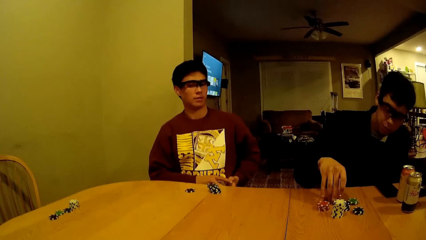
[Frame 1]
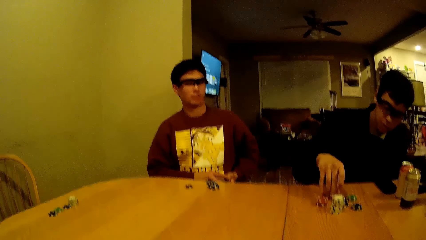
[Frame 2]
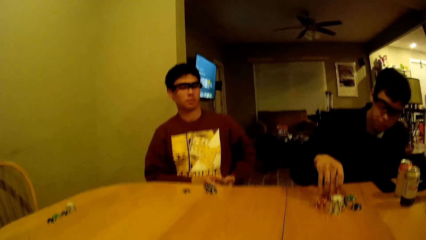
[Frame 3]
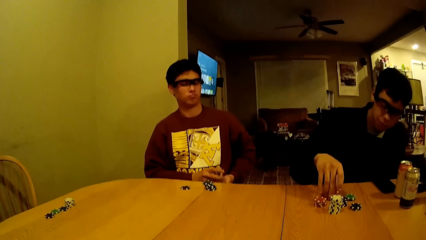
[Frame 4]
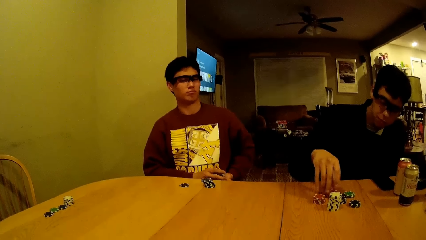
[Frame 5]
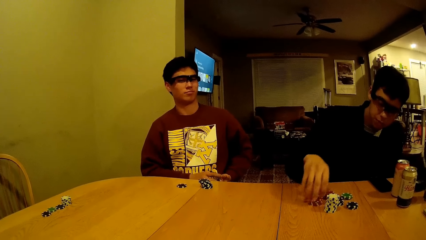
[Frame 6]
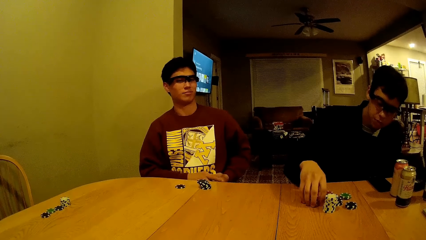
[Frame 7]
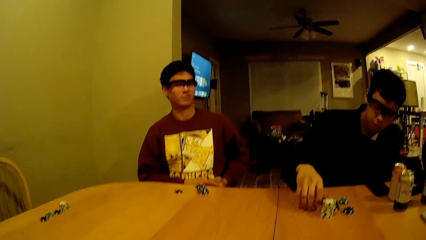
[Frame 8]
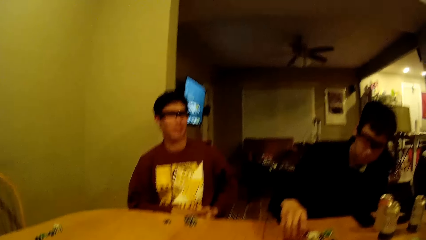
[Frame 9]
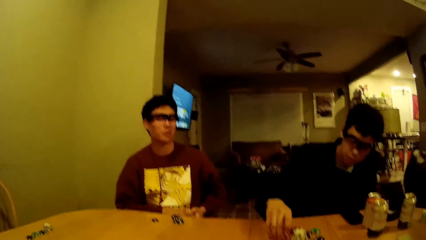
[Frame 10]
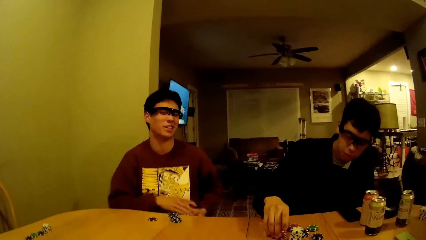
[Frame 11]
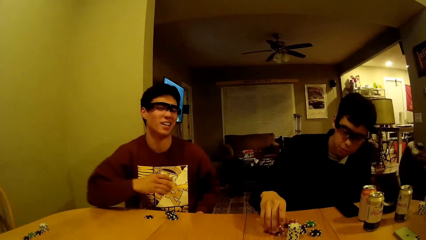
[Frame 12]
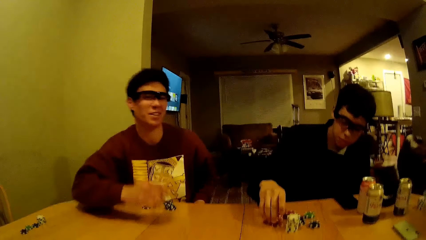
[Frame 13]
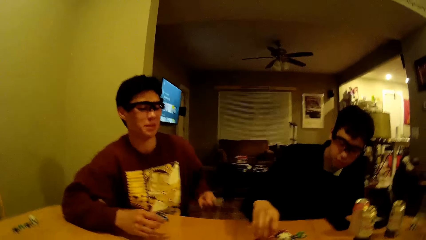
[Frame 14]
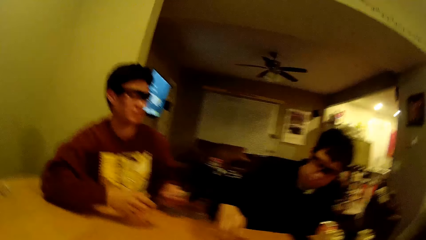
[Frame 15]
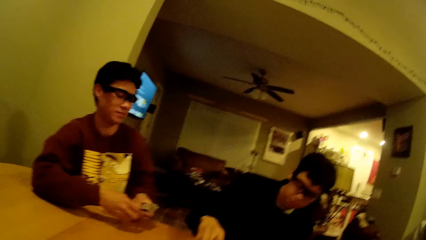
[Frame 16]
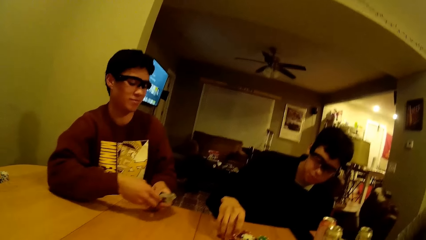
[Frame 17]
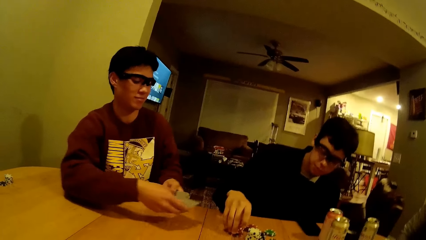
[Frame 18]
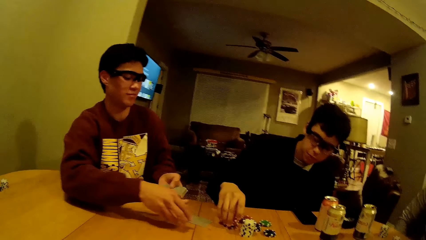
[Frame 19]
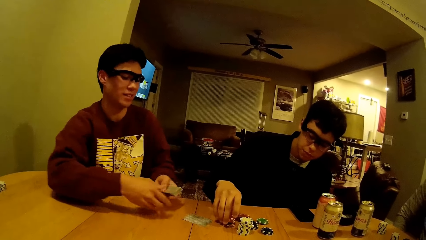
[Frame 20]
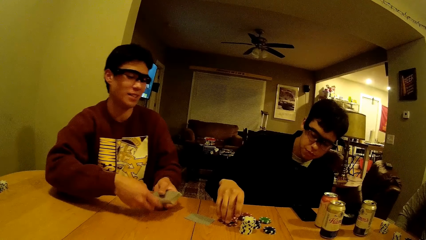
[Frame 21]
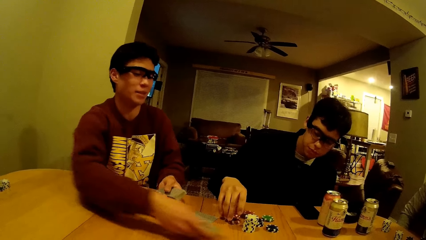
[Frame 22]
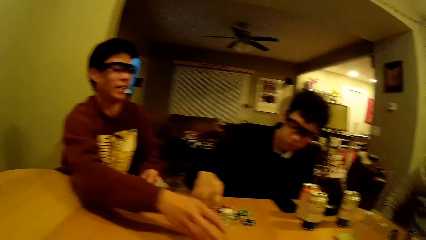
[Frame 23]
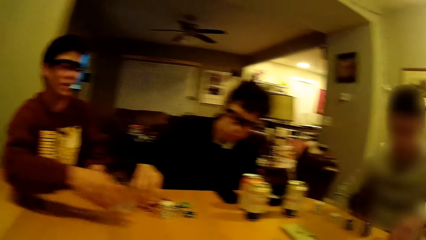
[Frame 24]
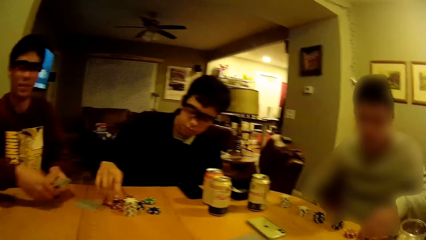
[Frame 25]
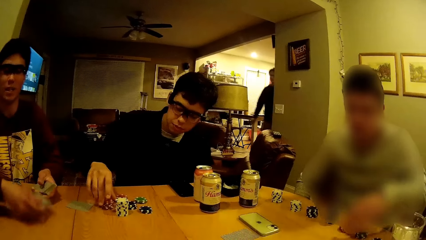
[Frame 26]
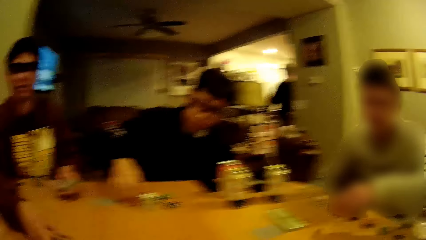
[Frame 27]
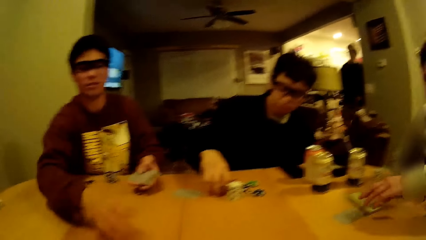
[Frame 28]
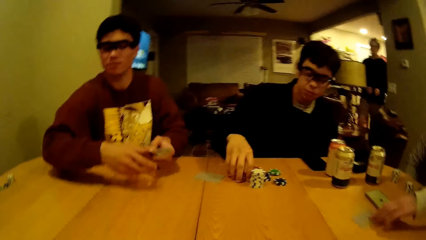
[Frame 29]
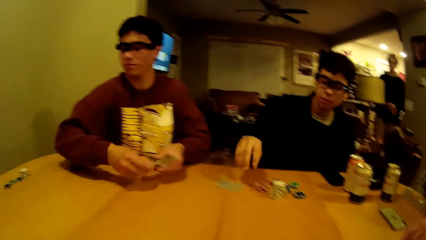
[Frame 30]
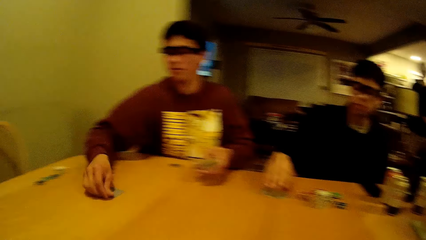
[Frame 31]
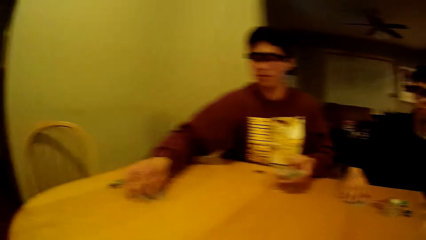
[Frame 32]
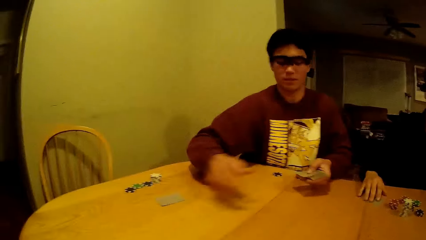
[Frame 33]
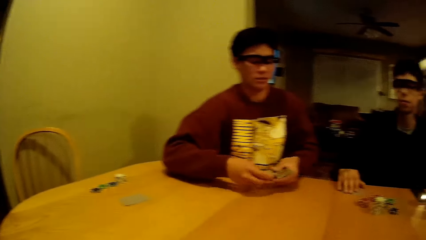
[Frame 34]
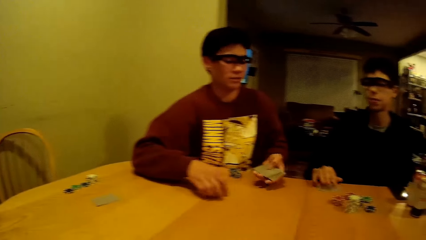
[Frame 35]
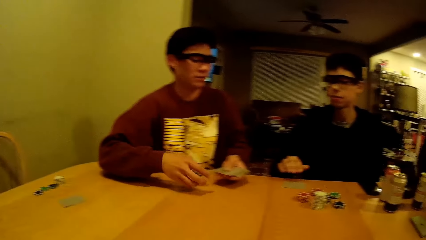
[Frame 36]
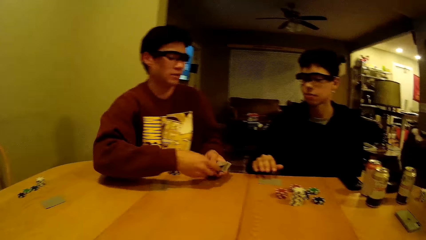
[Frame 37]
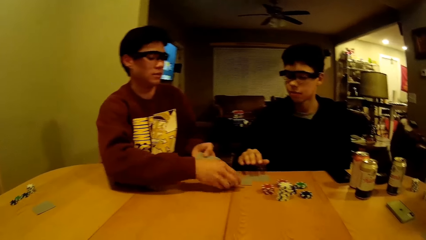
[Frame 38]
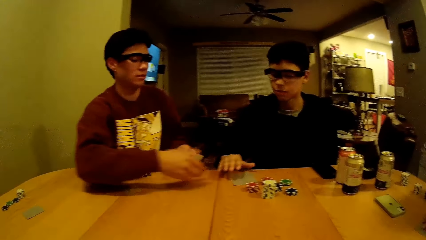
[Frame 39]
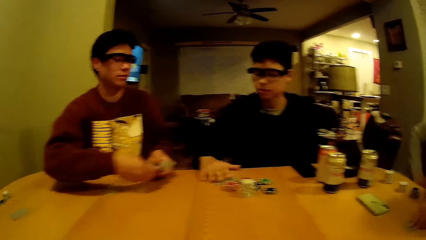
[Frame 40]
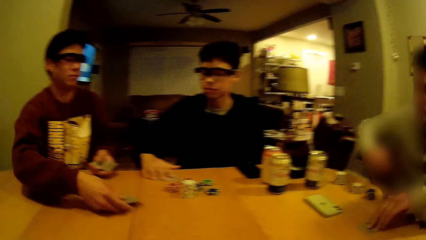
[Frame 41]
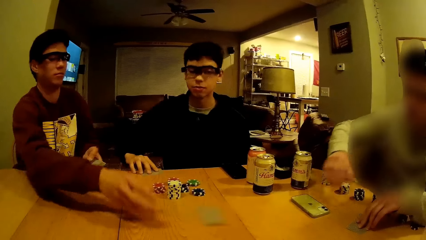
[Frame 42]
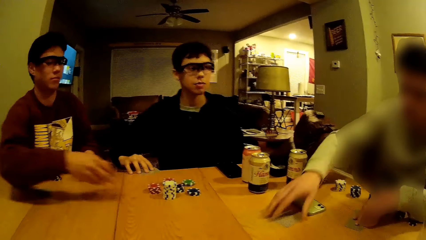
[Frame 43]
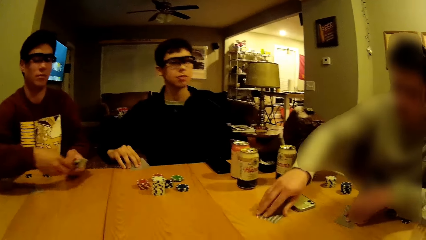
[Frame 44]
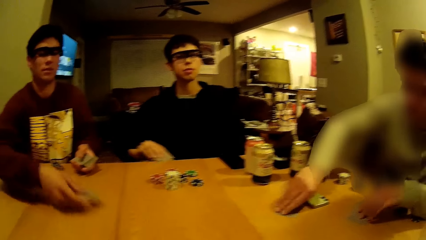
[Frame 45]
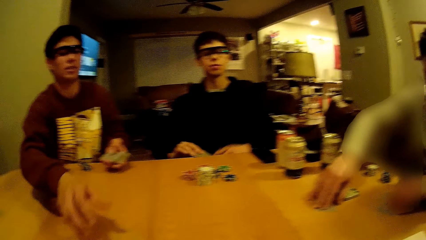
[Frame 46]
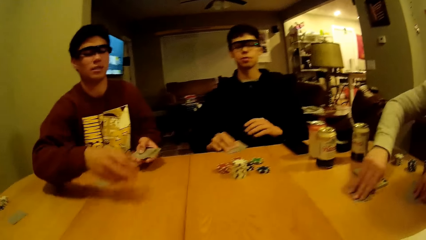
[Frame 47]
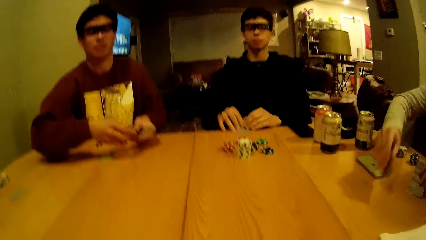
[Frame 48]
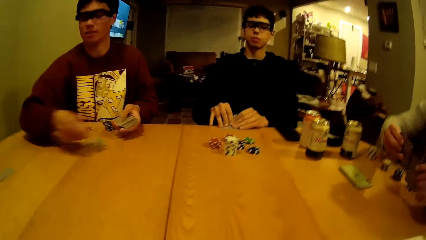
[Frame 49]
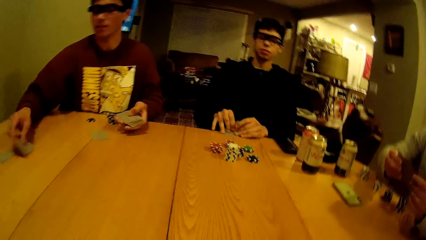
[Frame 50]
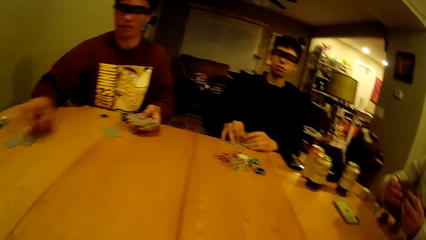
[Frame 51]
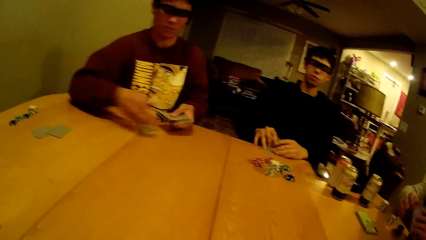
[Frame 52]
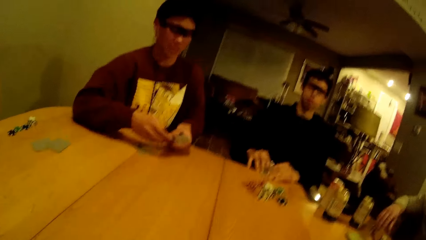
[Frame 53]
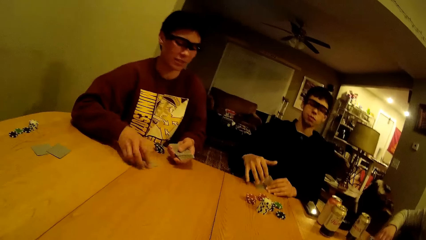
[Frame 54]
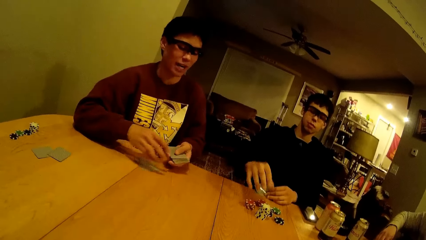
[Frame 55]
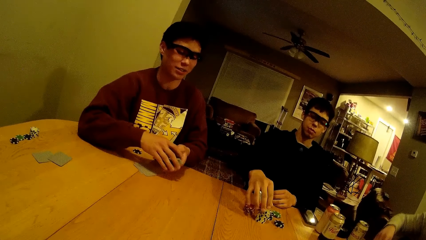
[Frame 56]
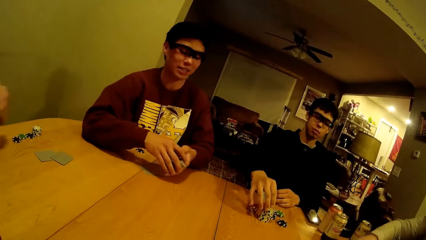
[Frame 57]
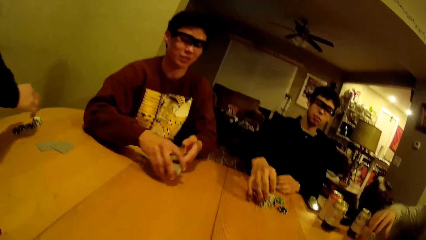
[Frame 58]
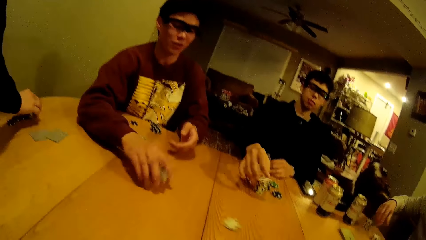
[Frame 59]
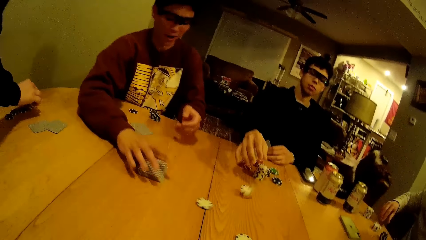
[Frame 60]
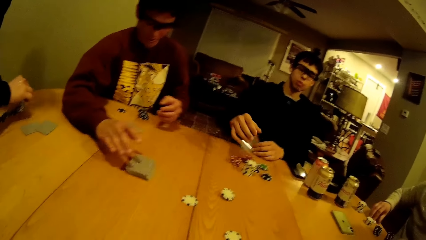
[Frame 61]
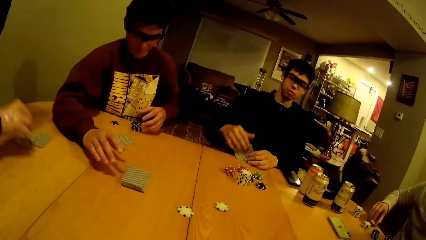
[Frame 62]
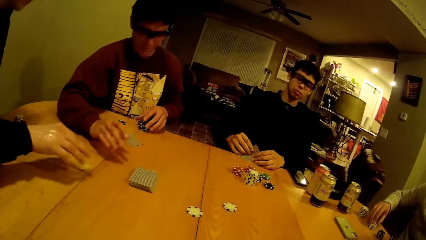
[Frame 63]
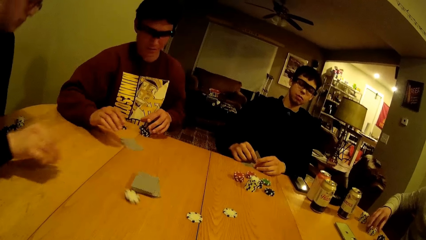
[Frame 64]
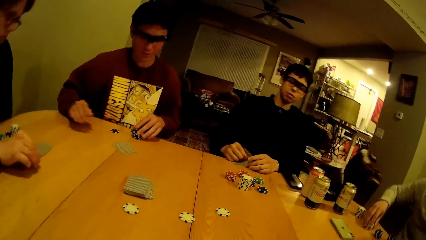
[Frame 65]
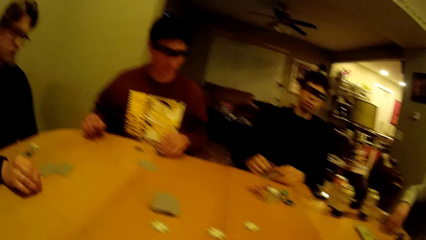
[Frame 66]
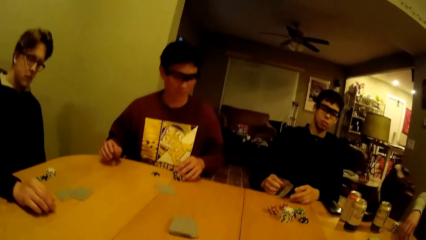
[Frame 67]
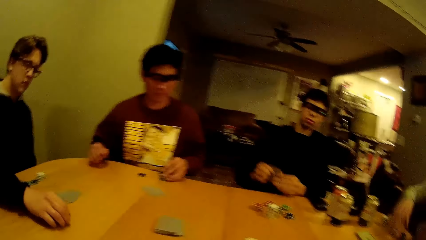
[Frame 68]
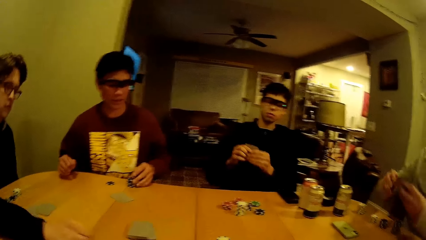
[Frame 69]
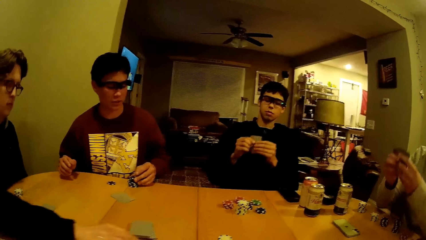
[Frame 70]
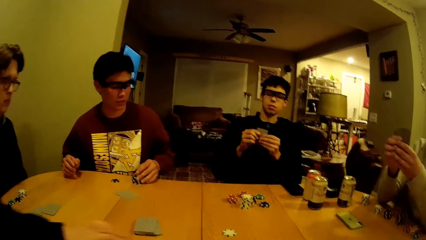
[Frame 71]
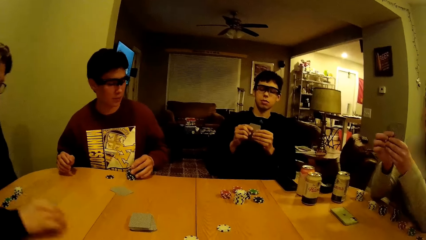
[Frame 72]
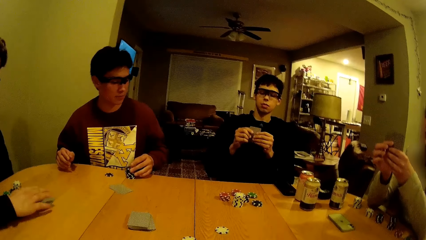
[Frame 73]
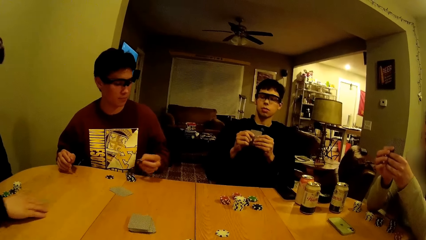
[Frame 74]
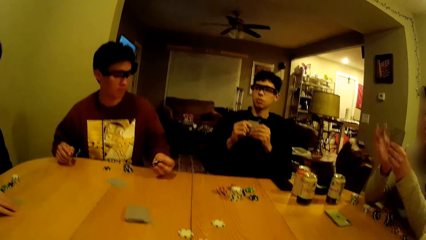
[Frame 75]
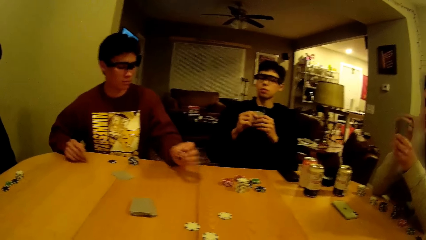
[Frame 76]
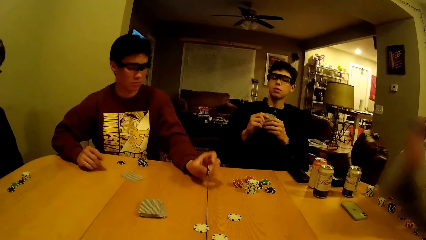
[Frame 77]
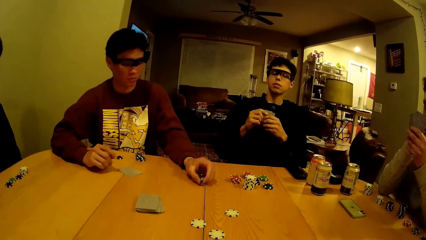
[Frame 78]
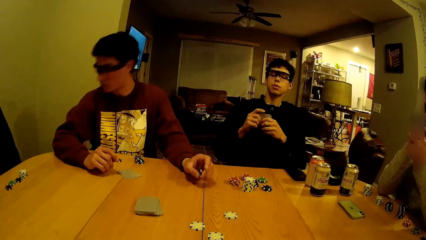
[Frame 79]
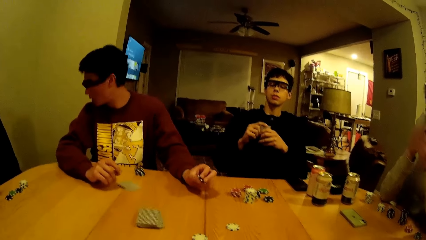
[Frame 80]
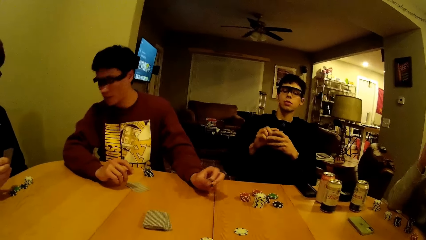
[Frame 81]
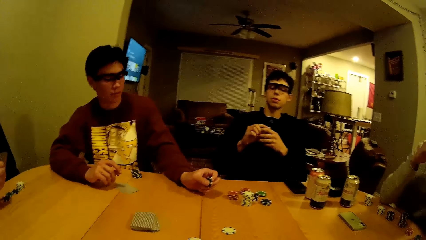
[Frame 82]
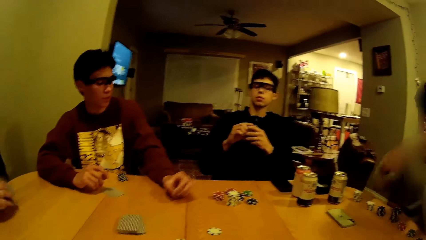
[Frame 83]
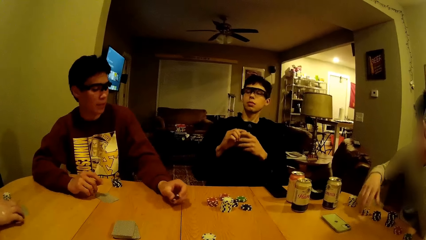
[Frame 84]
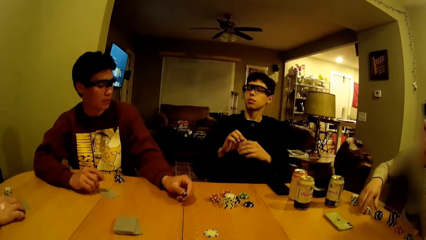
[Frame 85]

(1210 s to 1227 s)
The camera wearer talks with a man. The man arranges the poker dice. Another man talks with the first man. The second man serves the cards in his hands and places the cards on the table. A third man walks into the living room. The second man divides the cards. The first man pulls a card on the table with his right hand. A fourth man lifts the cards on the table with his right hand. The first man picks up the cards. The first man holds the card on the table with his left hand. The first man lifts a chip with his right hand. The second man divides the cards. The first man throws the chip in his right hand on the table. The third man lifts a chip with his right hand and throws the chip in his right hand on the table. The third man places the poker dice on the table. The first man places the poker dice on the table. The fourth man lifts the cards in his hands. The third man grabs the cards on the table with his right hand. The second man lifts a chip with his left hand and hits the table with the chip in his left hand.
